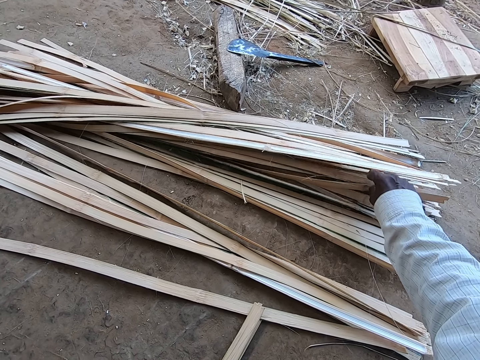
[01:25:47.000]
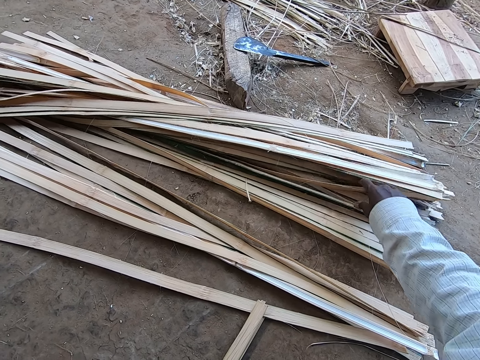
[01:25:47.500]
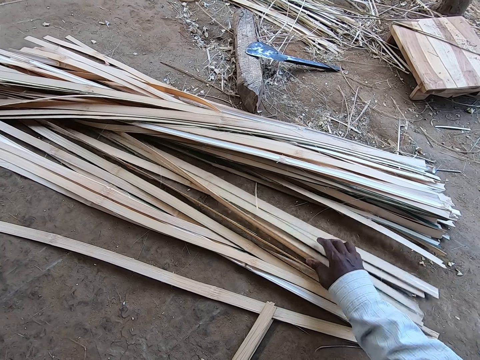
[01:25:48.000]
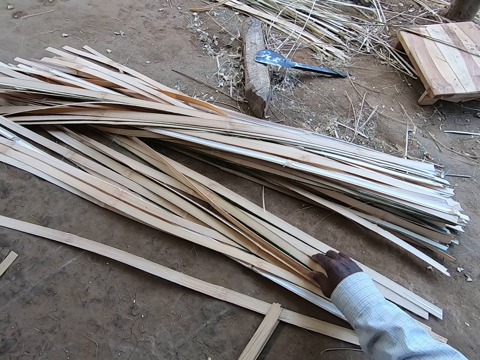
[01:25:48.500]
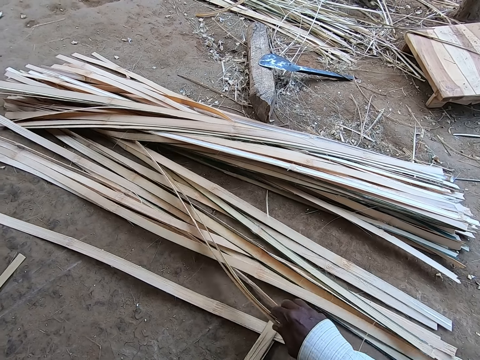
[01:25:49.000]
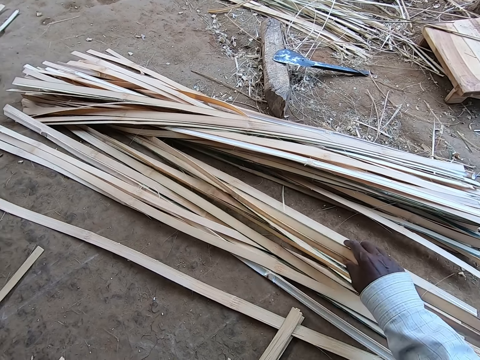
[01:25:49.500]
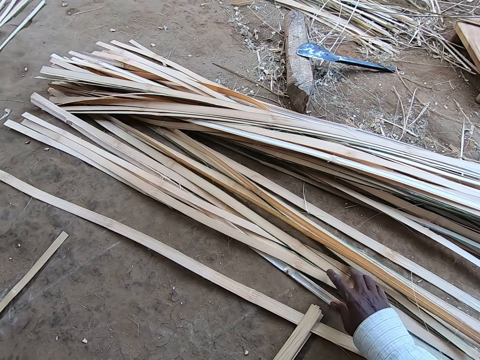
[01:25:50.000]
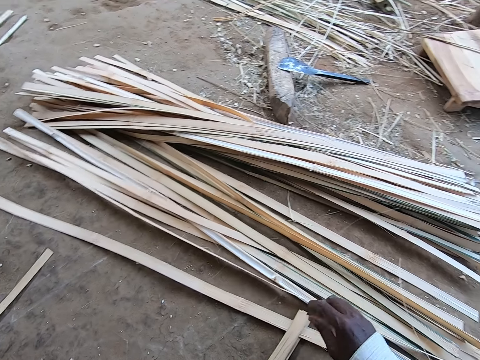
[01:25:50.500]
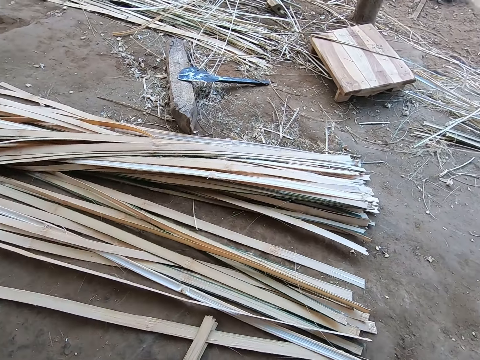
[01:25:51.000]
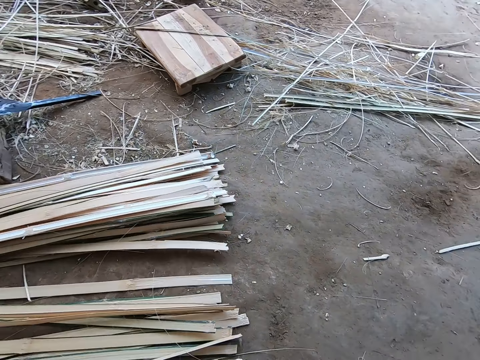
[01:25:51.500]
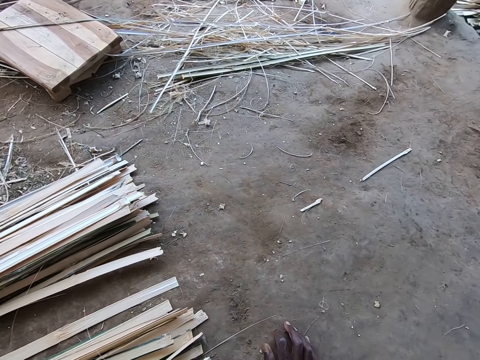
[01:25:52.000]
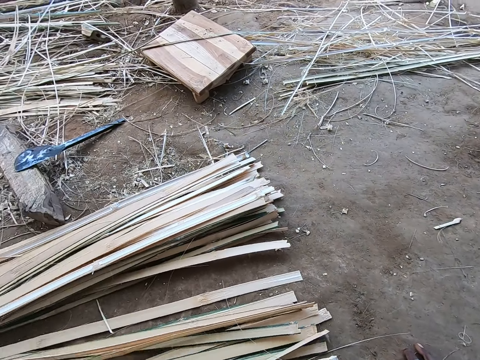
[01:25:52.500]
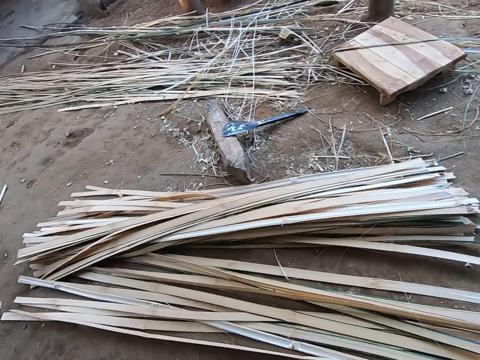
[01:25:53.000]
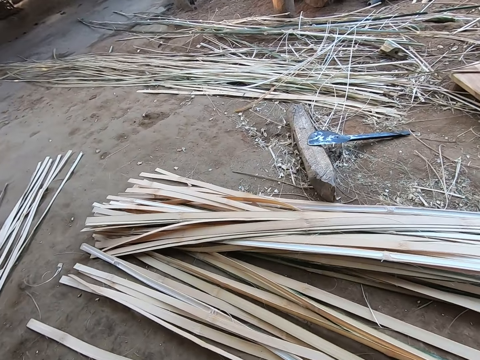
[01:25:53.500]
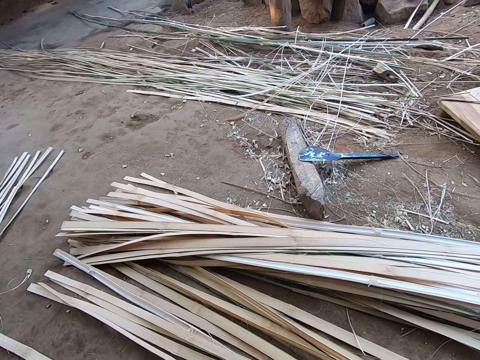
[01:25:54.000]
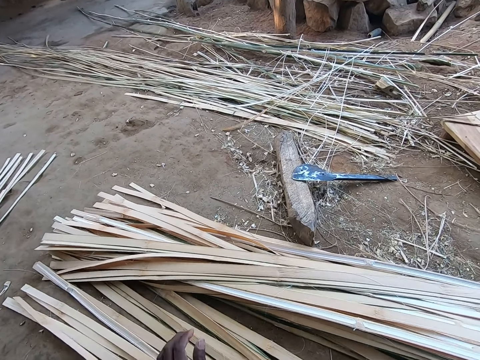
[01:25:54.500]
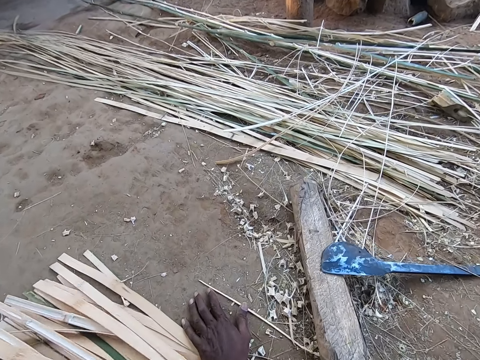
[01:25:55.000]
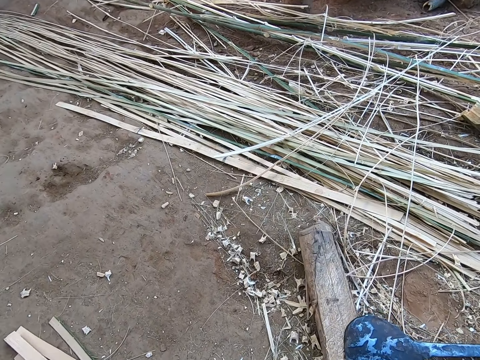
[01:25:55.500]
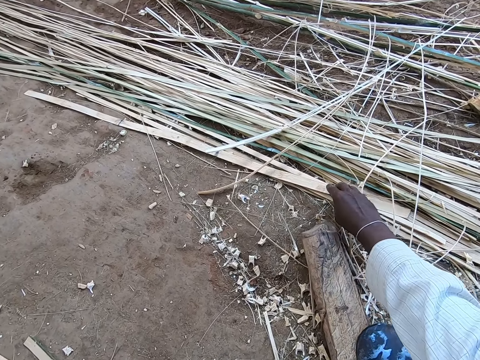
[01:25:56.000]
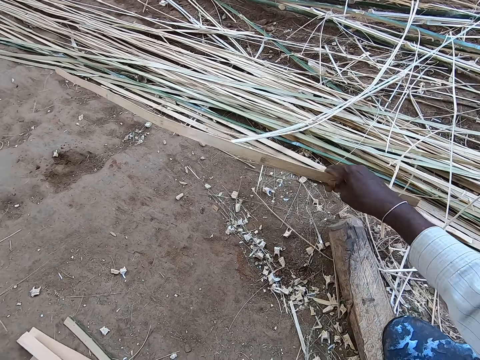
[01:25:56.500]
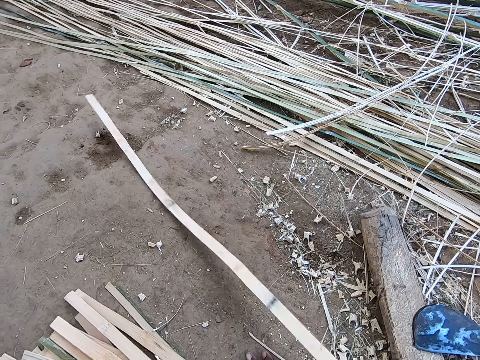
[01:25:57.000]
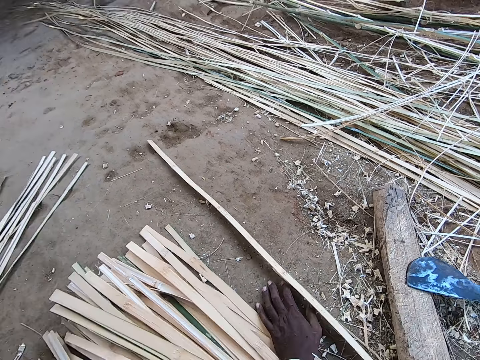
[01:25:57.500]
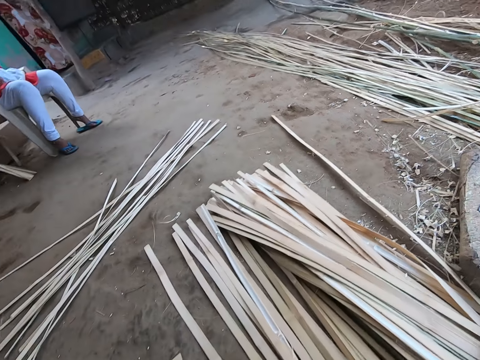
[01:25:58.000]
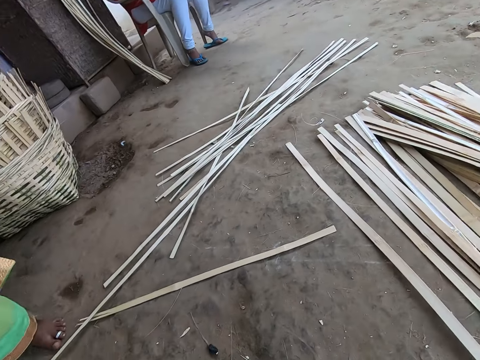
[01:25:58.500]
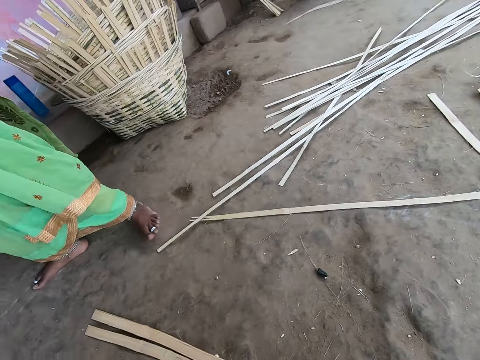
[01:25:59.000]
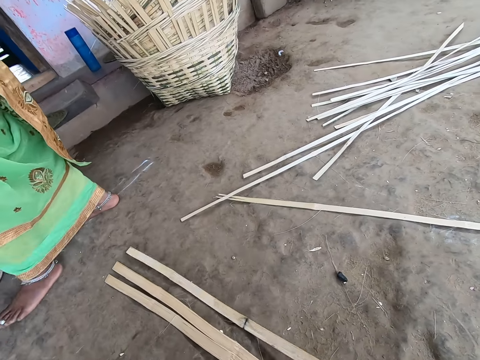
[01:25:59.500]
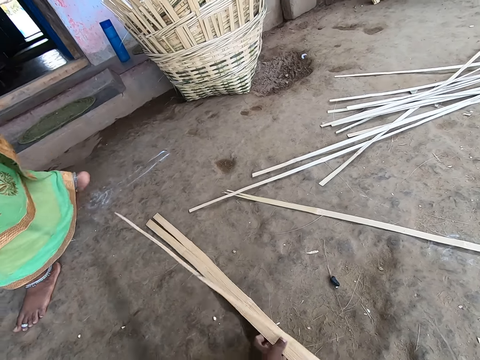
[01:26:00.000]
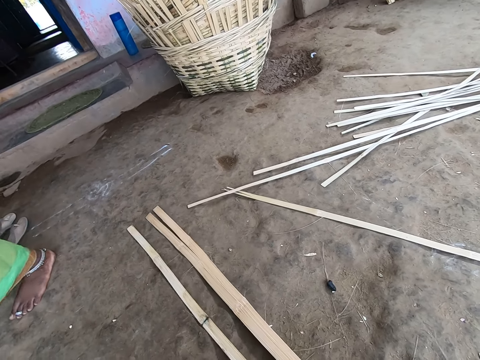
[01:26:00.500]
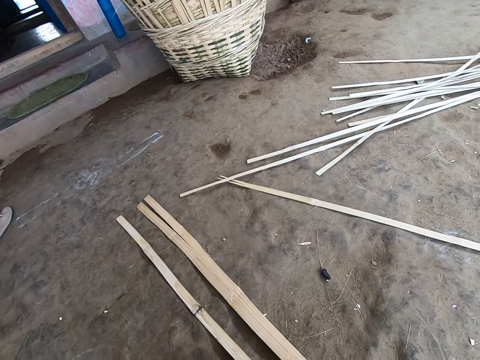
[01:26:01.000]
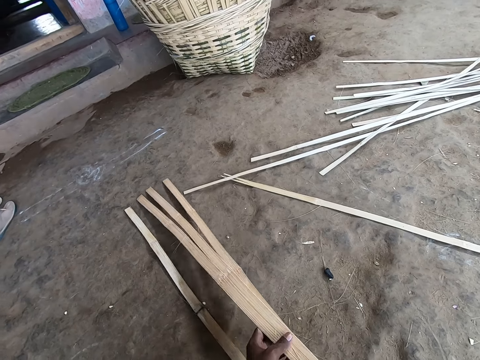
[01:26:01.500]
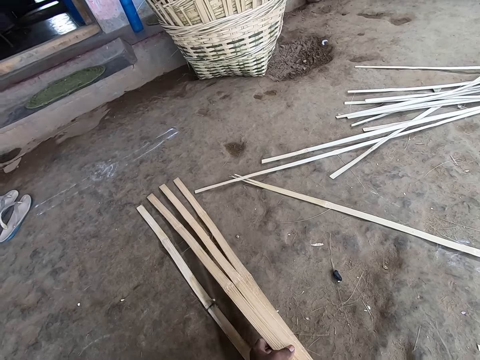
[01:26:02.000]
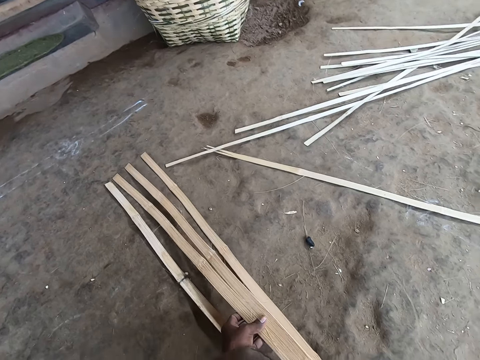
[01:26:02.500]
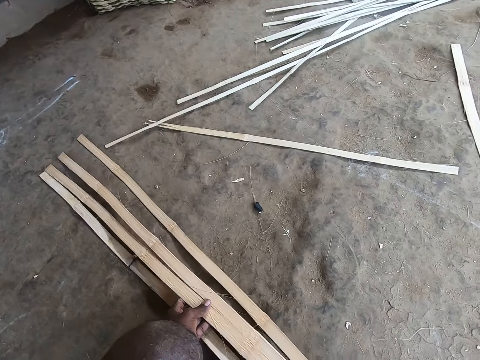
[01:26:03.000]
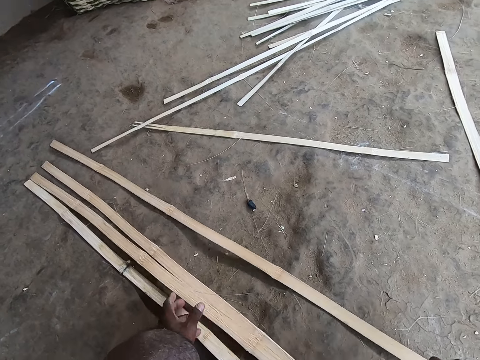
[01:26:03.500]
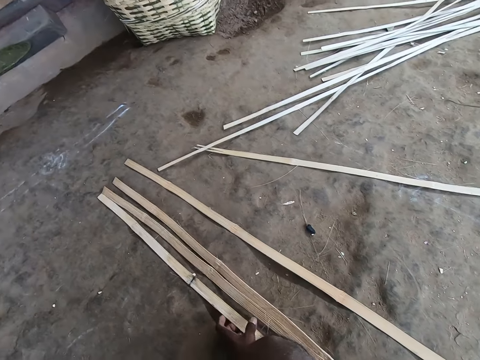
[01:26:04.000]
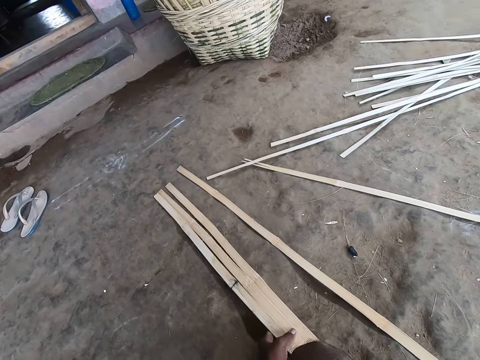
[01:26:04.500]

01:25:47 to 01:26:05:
The camera wearer converses with a female. He picks a bamboo strip or papyrus reed from the ground with his right hand. He places the papyrus reed on the ground. He converses with the female. He drops the bamboo strip on the ground with his right hand. He sorts the bamboo strips on the ground with both hands. He adjusts the papyrus reed with his hand.

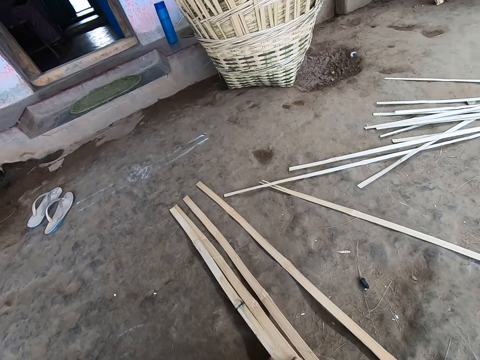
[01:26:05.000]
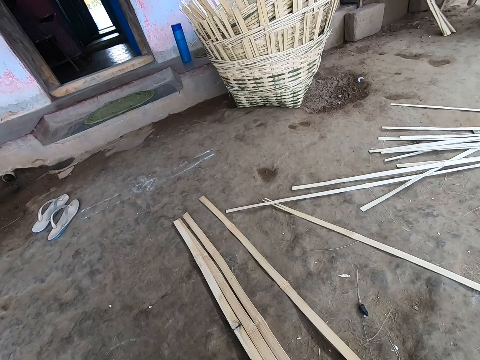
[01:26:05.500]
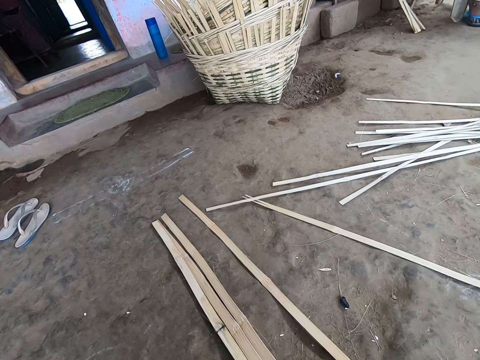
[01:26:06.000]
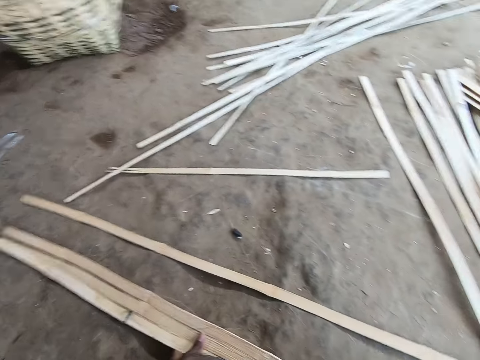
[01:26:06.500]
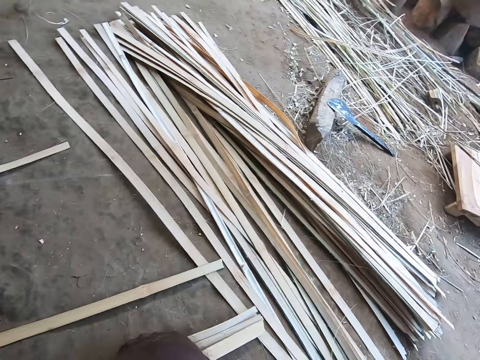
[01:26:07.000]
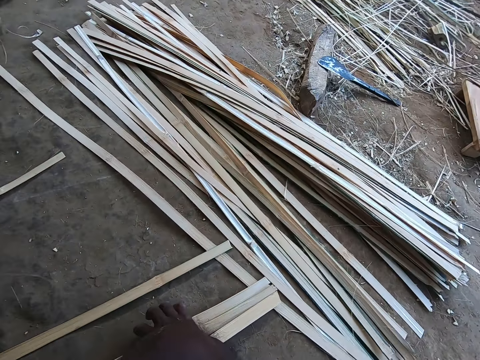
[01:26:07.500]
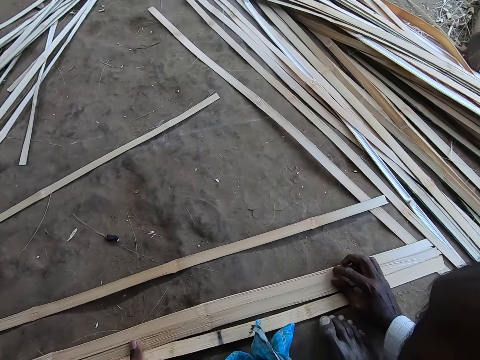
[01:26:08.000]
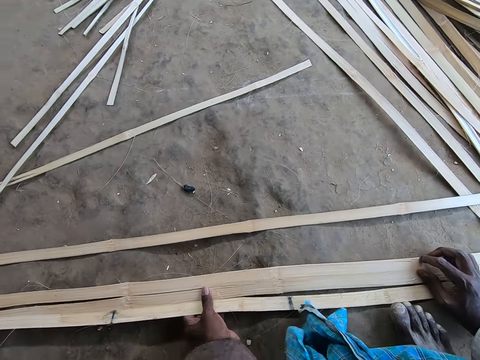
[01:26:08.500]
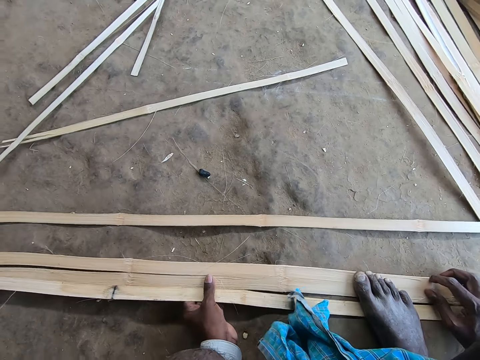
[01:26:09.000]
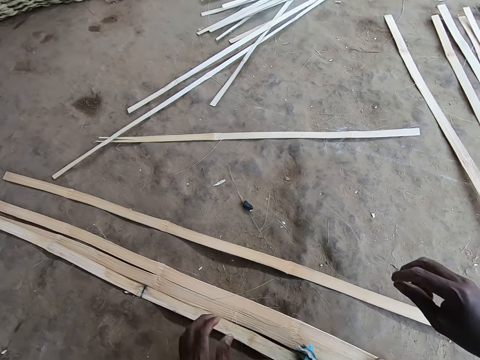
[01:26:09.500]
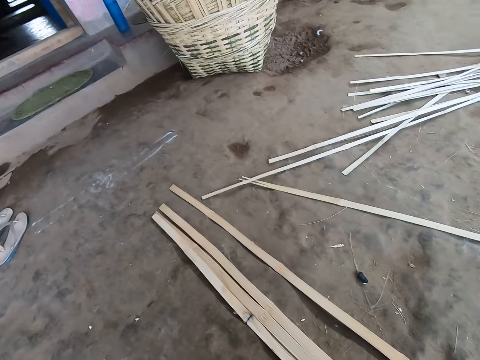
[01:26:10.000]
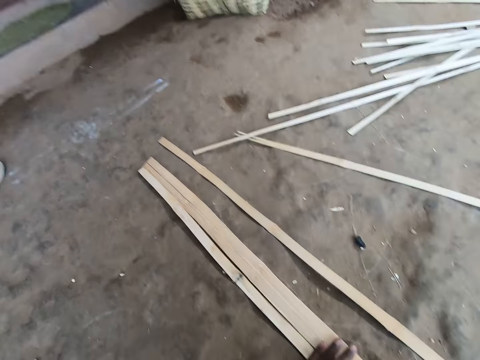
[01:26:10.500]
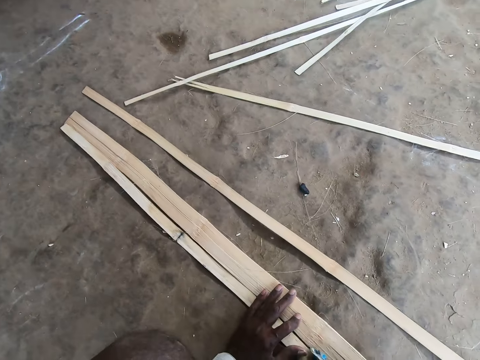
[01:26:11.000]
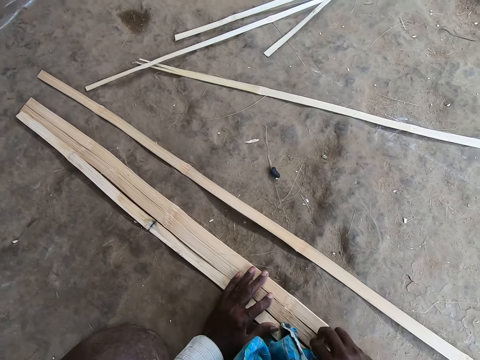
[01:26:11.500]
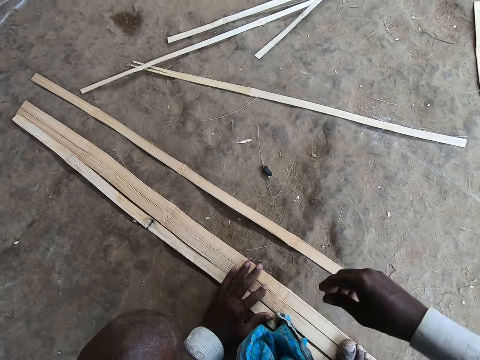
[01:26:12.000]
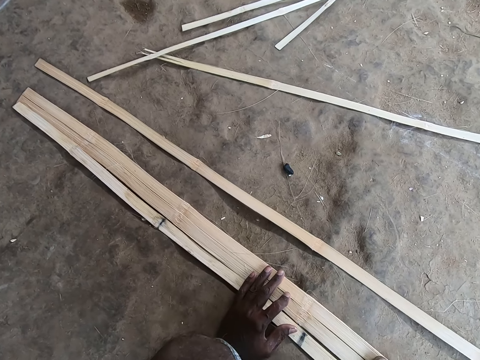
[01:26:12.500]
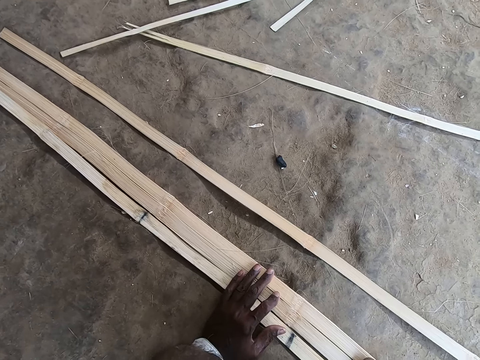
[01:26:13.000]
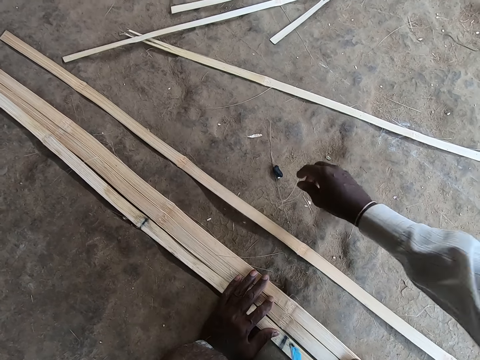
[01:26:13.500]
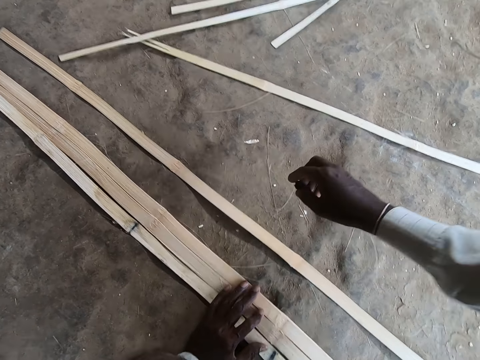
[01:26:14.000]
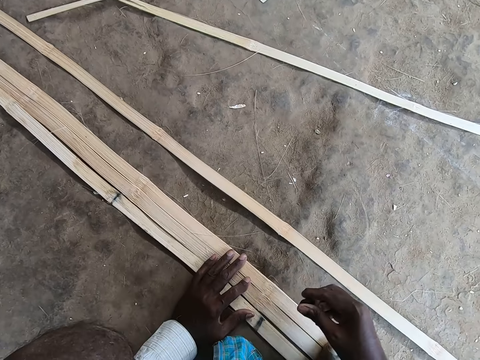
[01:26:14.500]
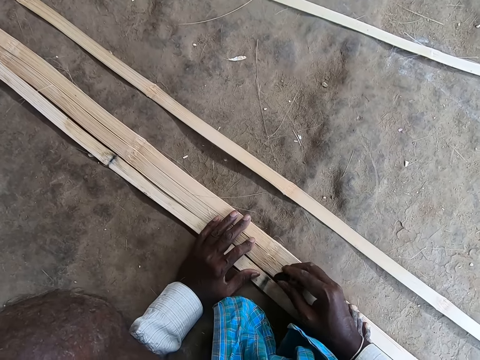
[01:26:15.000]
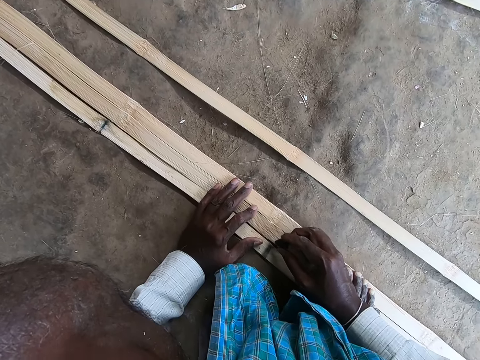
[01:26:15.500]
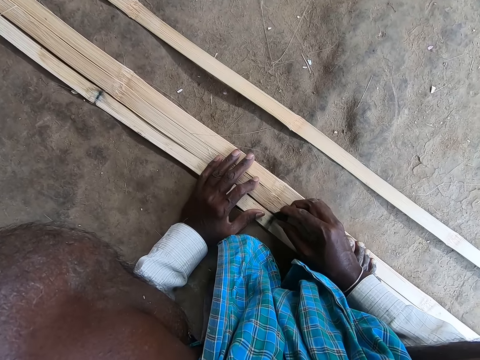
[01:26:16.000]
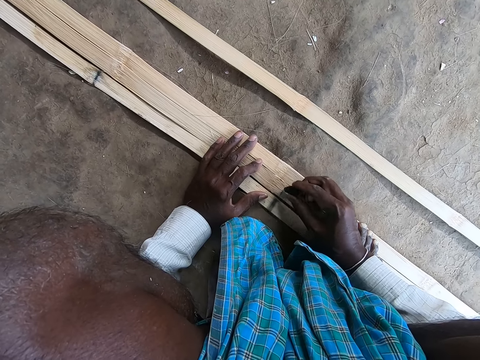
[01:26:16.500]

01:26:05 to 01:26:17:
The camera wearer places his right leg on the bamboo strips on the ground. He touches the bamboo strip on the ground with his right hand. He adjusts the plastic bag on the ground with his right hand. He picks up a coal or chalk from the ground with his right hand. He marks the bamboo strips or papyrus reed on the ground with the coal in his right hand.
